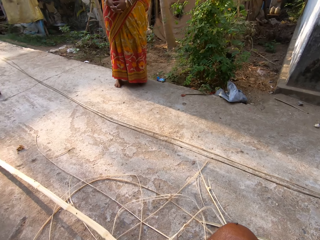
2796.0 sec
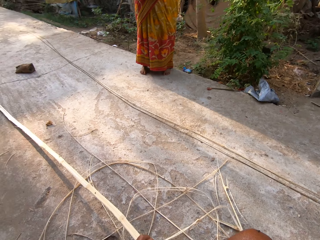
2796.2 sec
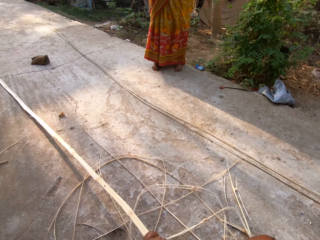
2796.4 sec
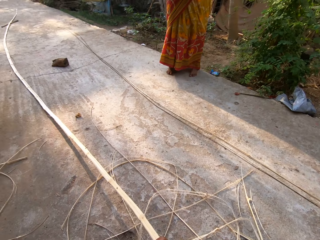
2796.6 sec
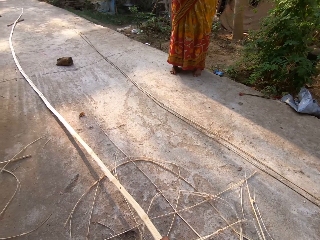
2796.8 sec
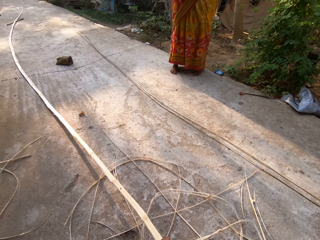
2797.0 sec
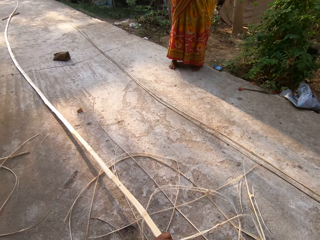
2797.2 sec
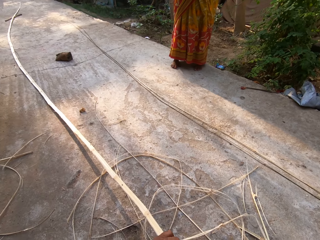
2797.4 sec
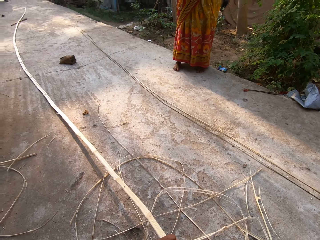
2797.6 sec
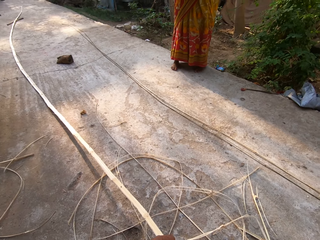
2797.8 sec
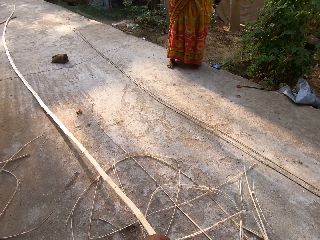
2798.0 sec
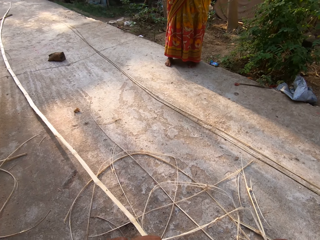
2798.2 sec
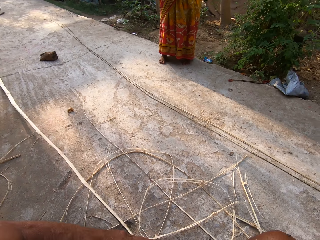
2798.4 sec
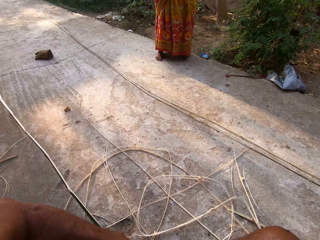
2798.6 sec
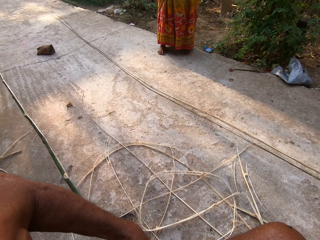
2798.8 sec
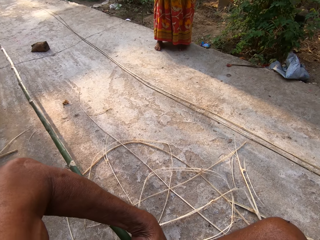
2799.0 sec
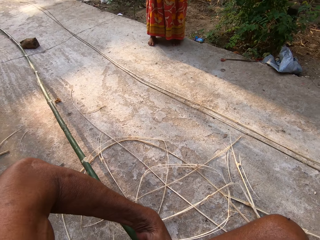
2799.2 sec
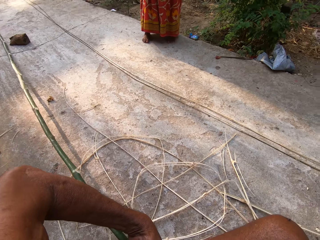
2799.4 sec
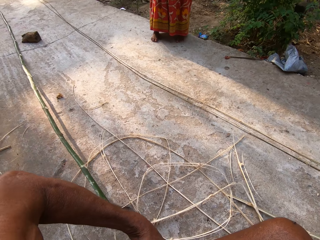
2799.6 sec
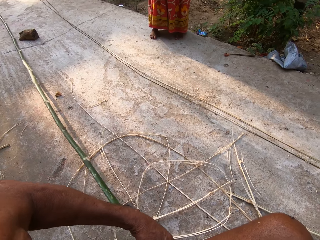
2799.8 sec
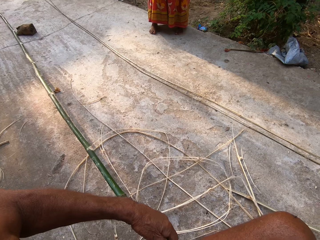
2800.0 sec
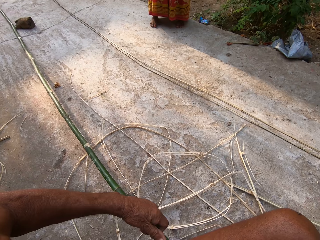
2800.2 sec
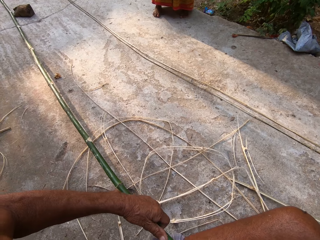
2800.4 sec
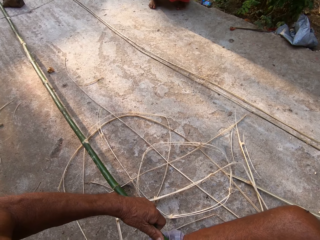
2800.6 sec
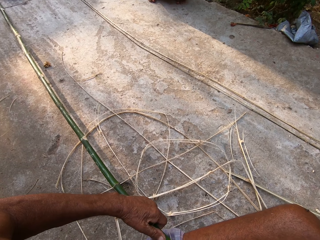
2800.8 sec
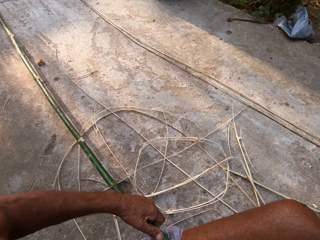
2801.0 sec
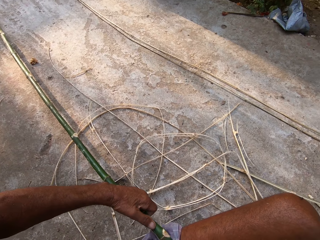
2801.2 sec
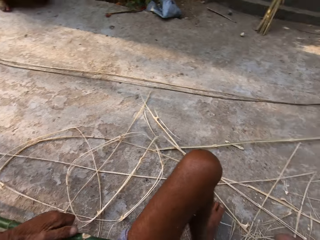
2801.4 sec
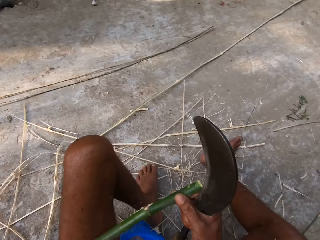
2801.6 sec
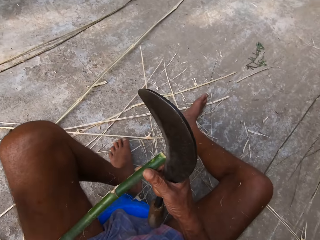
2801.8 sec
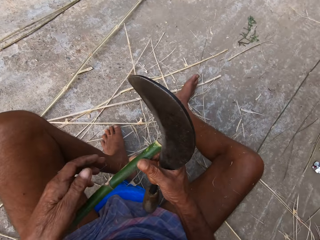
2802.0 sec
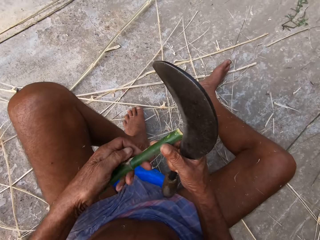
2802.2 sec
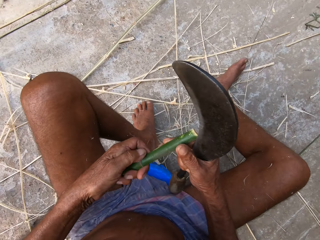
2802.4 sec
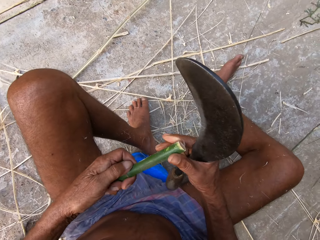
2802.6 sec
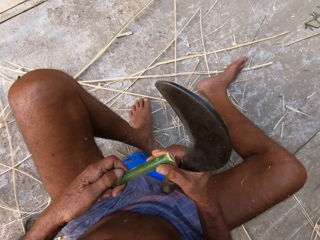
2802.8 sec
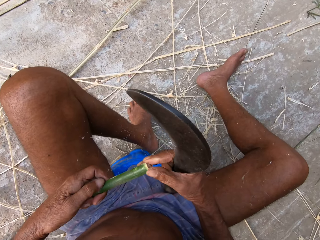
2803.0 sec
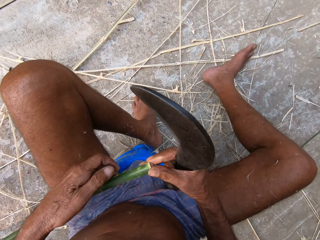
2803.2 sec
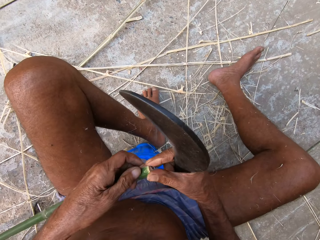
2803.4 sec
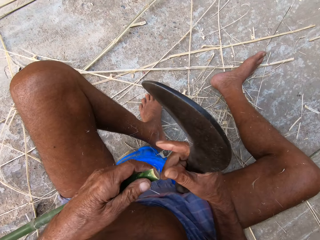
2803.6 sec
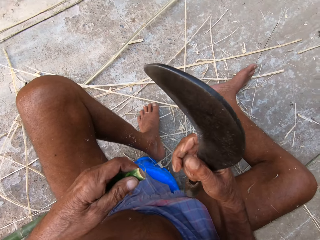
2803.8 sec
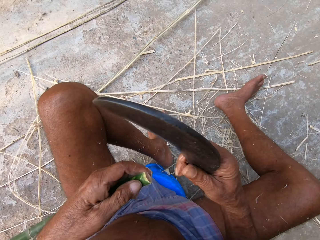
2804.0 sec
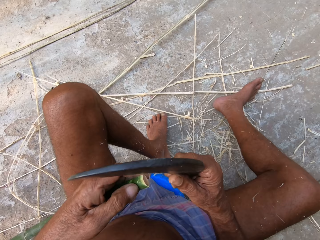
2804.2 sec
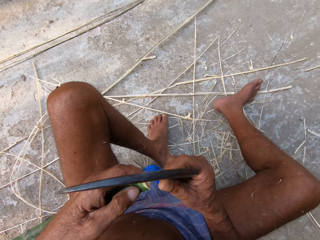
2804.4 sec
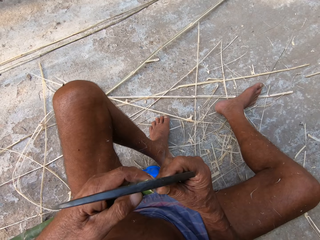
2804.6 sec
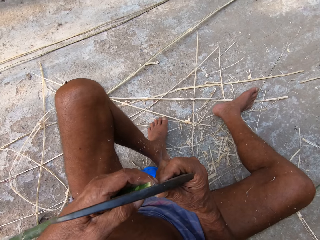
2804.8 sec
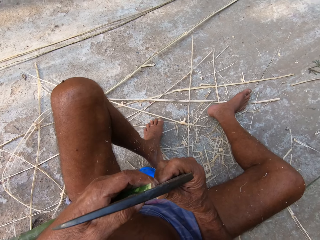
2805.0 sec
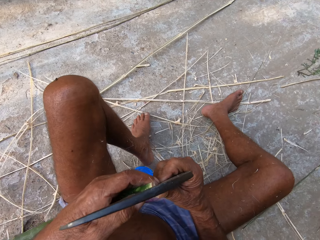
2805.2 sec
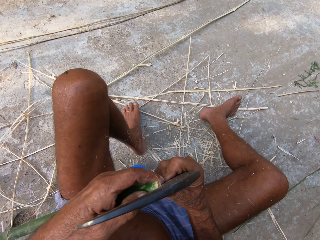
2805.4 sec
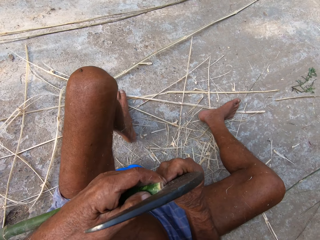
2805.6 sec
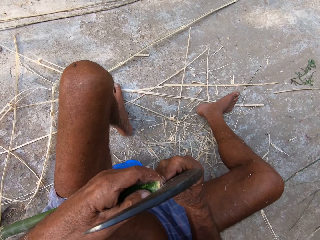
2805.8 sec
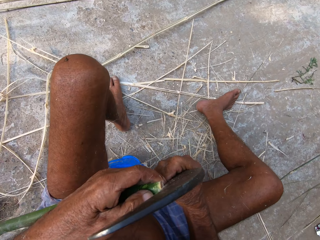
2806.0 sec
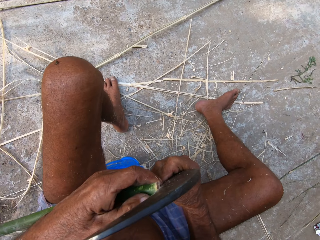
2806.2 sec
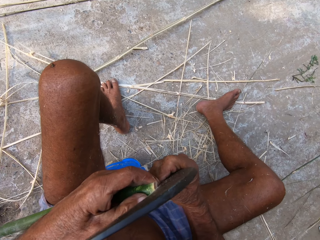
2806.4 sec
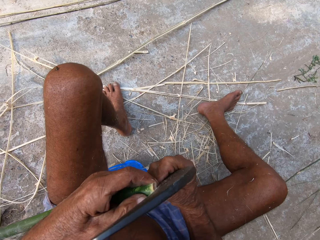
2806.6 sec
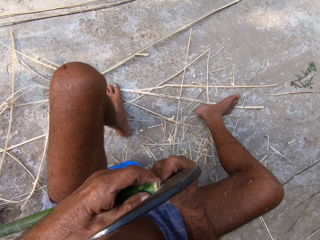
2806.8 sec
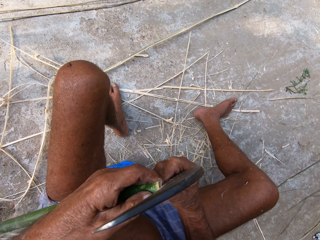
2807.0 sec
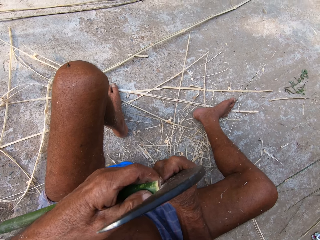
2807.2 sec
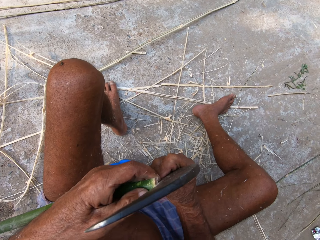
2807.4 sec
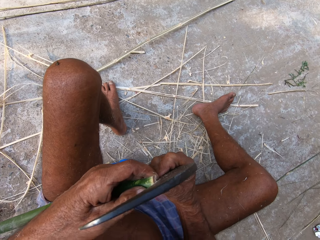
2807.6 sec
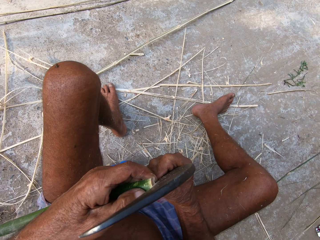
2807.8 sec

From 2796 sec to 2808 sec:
The camera wearer flips the bamboo stick with both hands. A person talks with the camera wearer. The camera wearer looks around. He places the sickle on the edge of the bamboo stick. The person talks with the camera wearer.

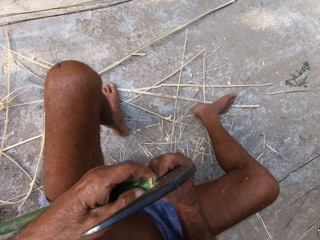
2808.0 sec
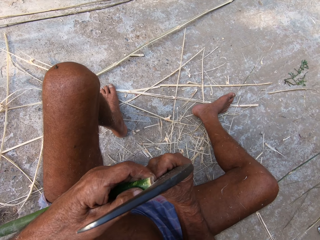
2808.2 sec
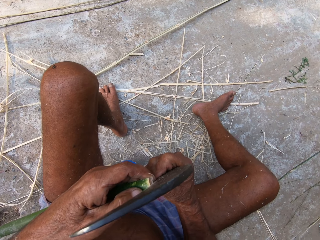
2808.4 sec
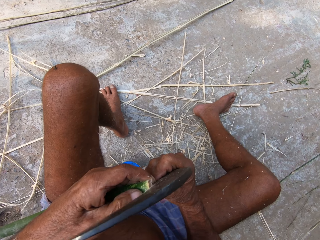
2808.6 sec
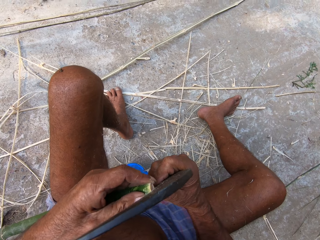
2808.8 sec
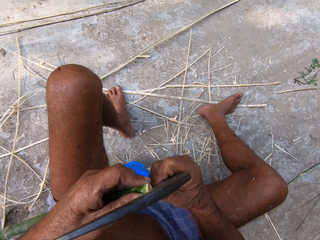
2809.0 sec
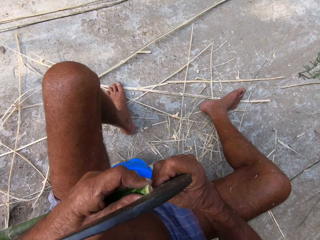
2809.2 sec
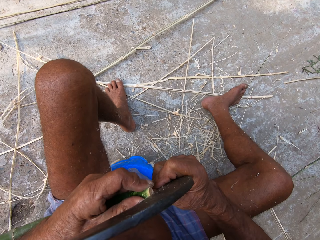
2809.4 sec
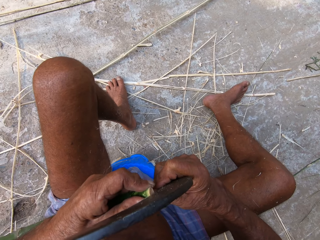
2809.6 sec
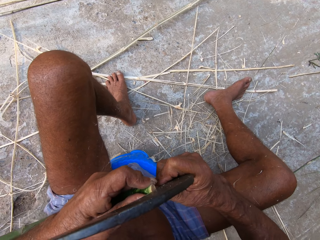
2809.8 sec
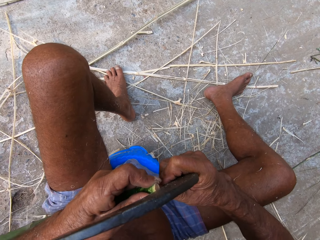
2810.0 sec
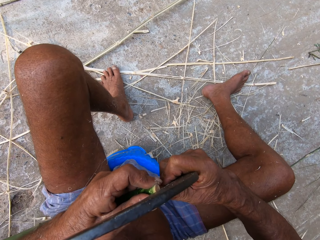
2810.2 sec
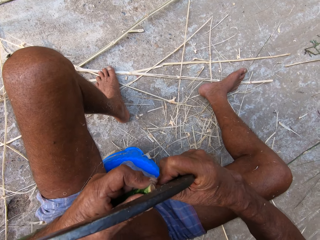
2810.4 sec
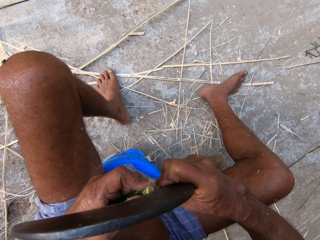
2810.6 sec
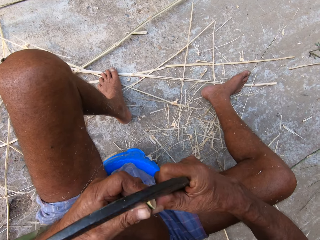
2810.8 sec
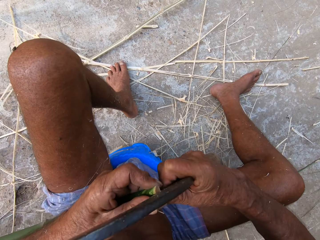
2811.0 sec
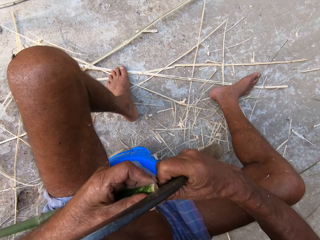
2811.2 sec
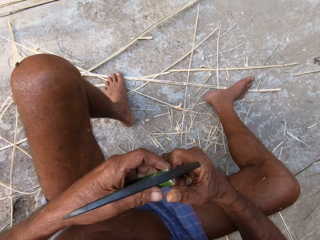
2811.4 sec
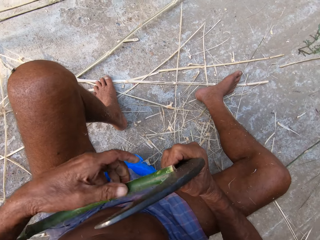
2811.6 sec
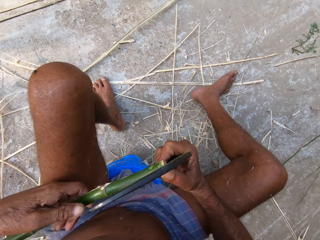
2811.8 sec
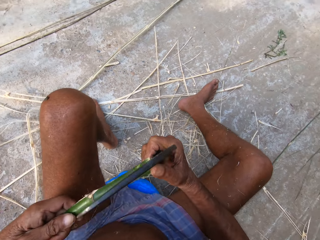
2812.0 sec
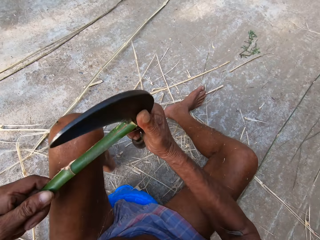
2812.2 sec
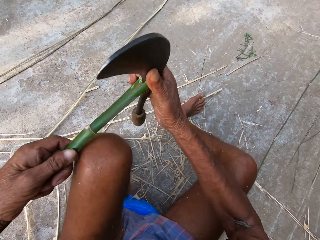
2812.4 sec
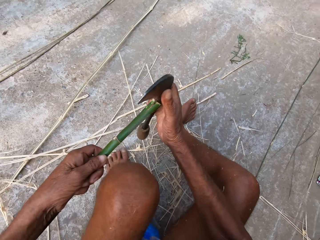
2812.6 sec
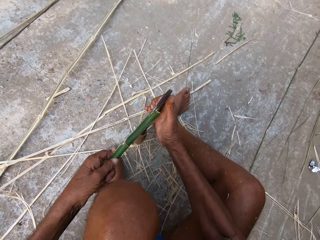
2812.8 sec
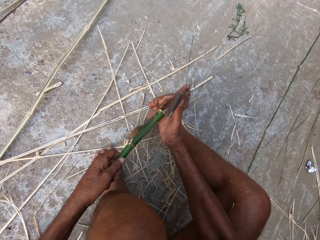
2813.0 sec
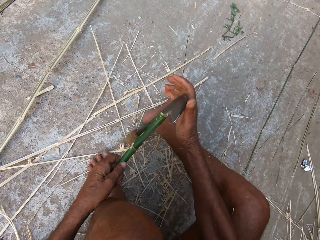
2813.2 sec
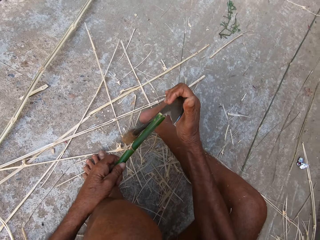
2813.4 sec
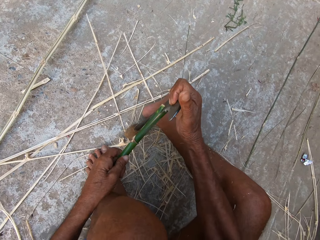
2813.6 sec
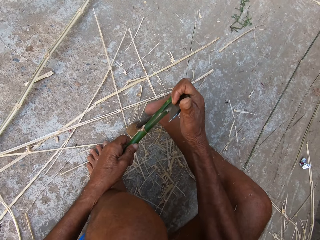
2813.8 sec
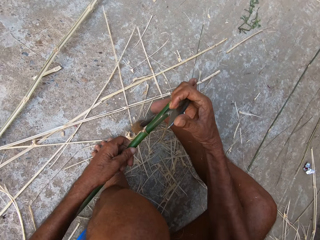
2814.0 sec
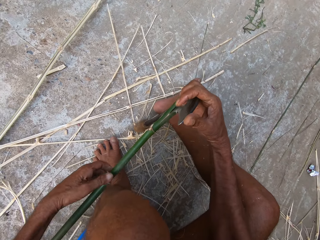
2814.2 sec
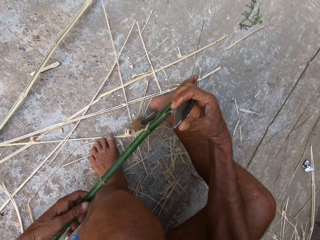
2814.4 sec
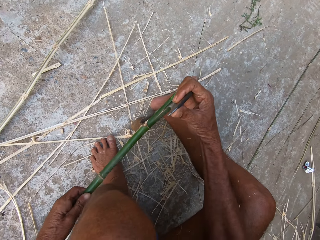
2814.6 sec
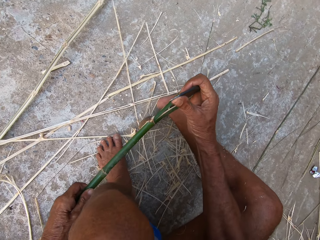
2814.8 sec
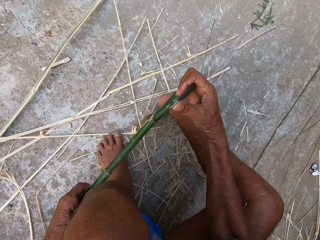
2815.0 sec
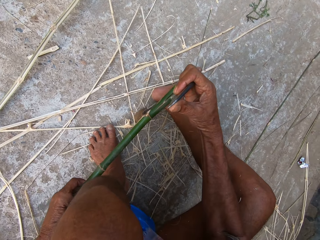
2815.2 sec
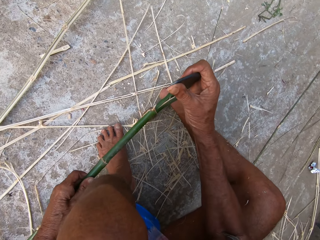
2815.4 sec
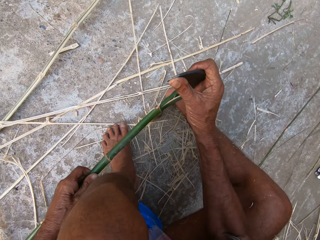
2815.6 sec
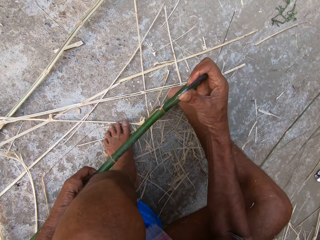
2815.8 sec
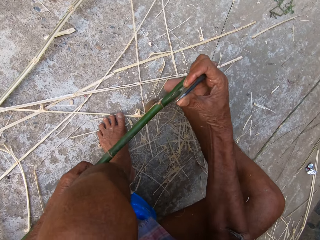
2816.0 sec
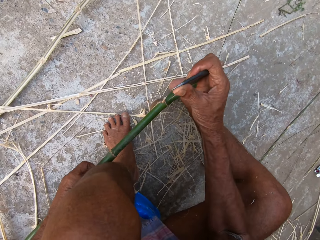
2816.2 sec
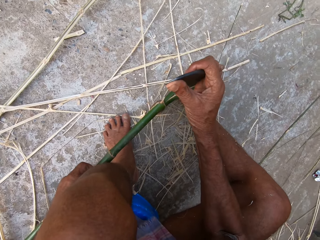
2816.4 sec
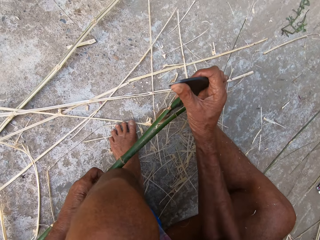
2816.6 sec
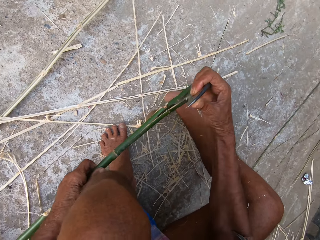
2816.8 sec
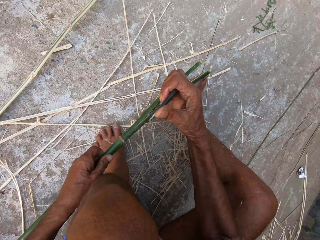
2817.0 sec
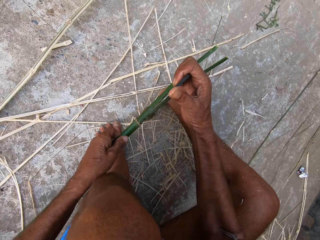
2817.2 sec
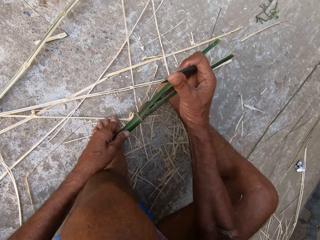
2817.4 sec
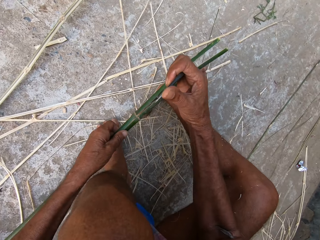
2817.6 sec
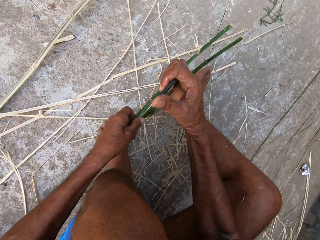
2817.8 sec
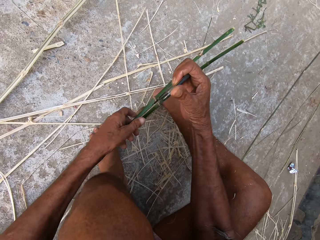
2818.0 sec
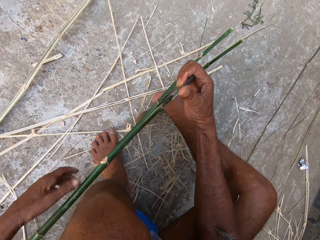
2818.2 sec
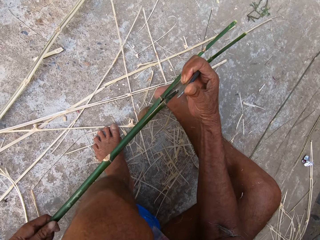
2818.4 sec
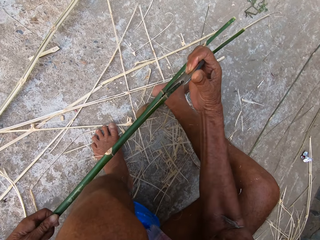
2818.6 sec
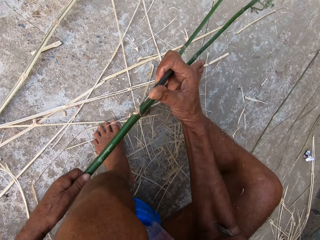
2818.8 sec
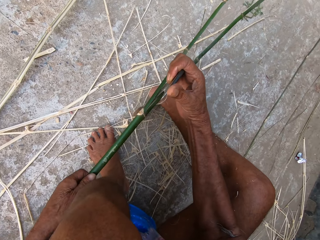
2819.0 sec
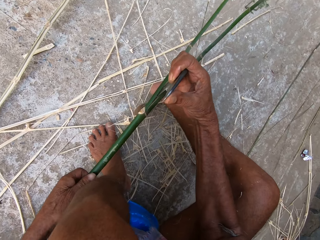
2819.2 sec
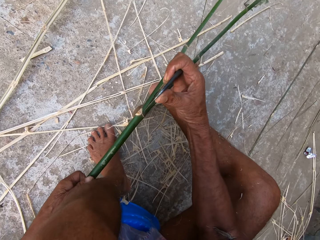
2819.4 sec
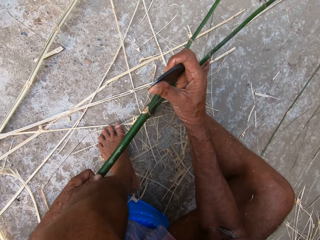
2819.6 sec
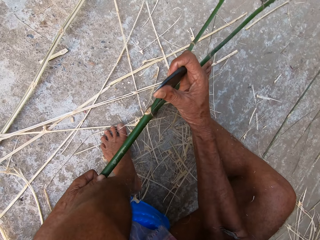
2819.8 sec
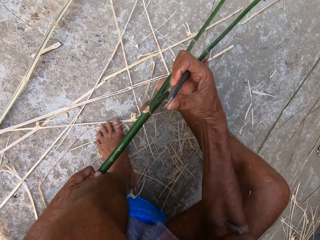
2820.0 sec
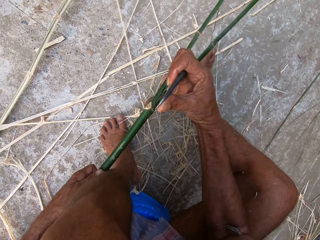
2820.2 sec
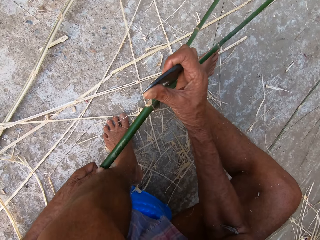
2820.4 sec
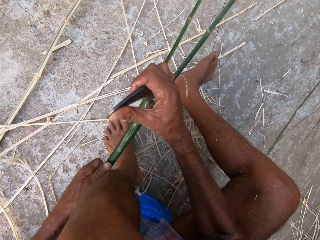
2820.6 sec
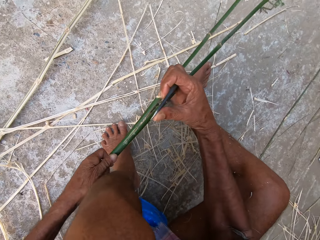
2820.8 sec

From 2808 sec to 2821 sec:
The camera wearer cuts the bamboo stick with the sickle tool. He pushes the sickle into the edge of the bamboo stick with his right hand. He places the sickle on the floor with both hands. He pushes the sickle into the edge of the bamboo stick with his right hand. He twists the sickle in the bamboo stick with his right hand. He cuts the bamboo stick in his left hand with the sickle in his right hand.
